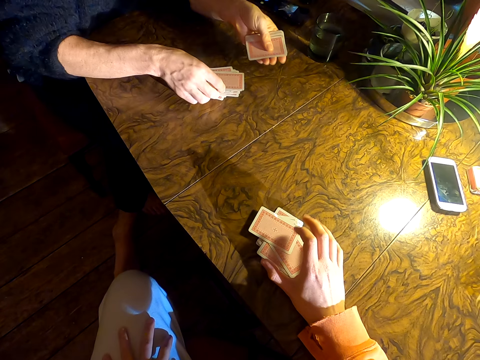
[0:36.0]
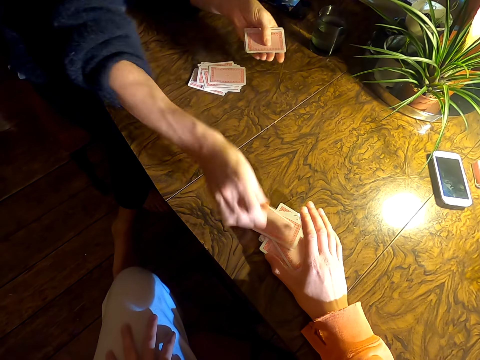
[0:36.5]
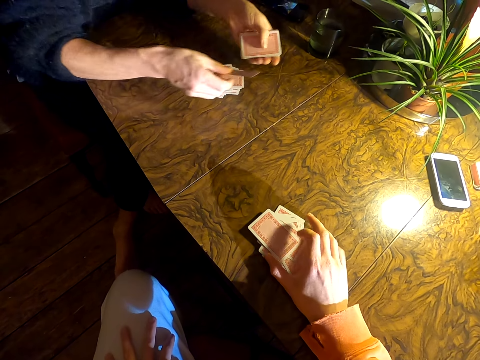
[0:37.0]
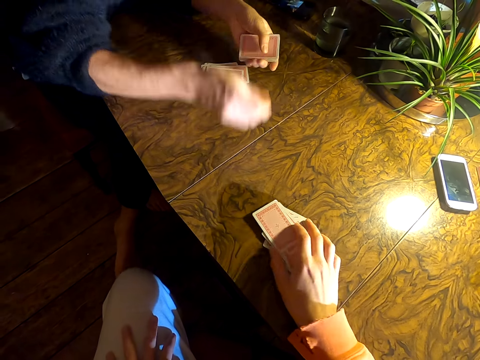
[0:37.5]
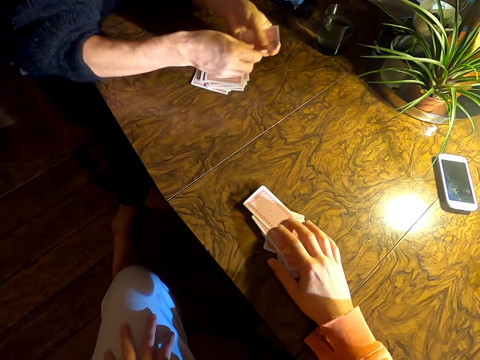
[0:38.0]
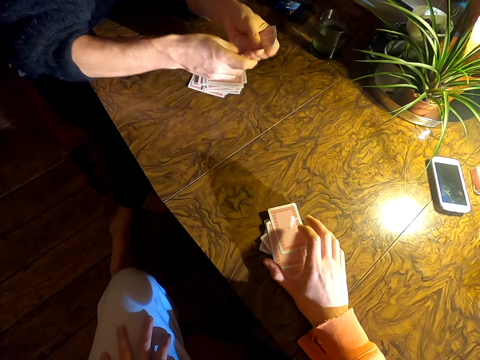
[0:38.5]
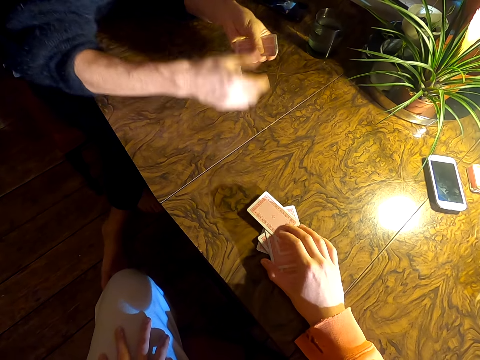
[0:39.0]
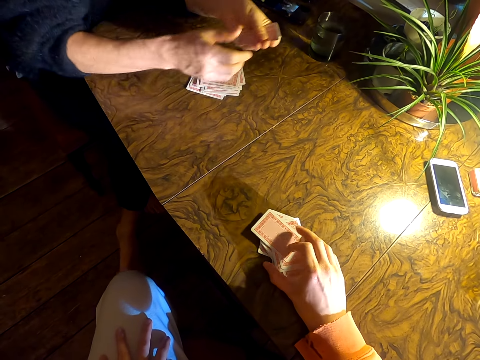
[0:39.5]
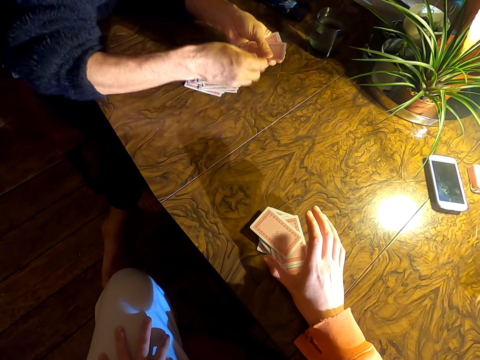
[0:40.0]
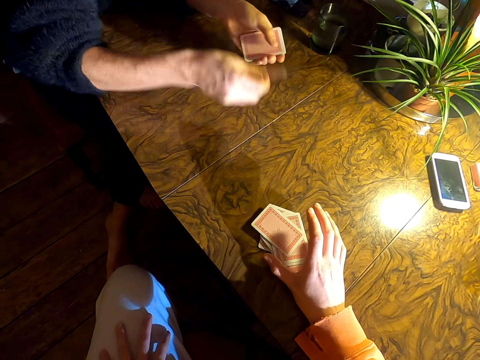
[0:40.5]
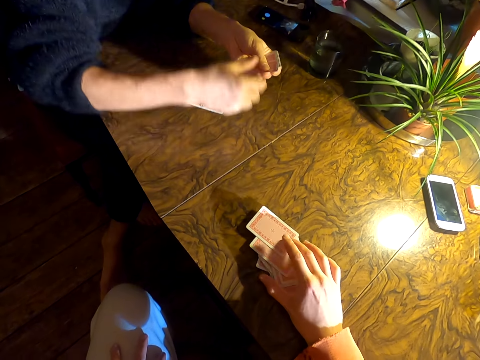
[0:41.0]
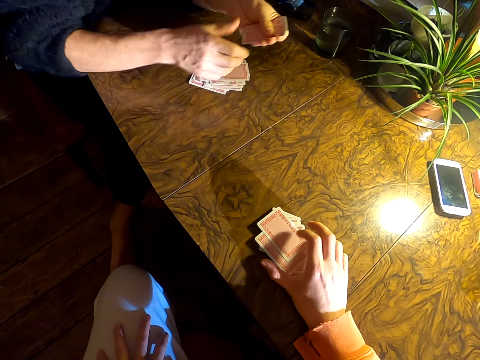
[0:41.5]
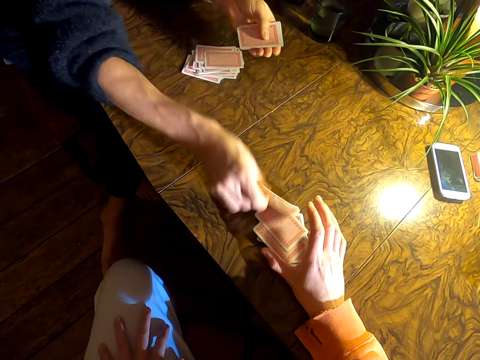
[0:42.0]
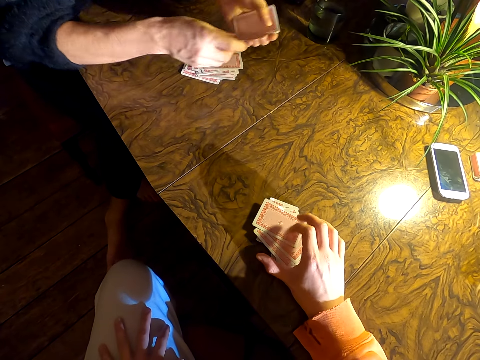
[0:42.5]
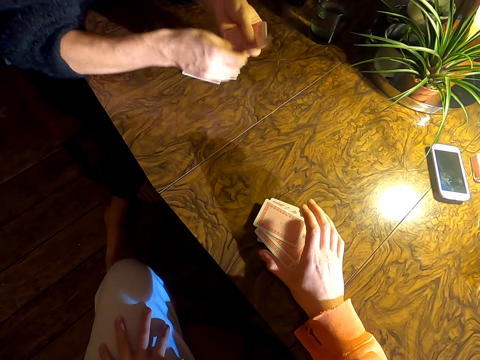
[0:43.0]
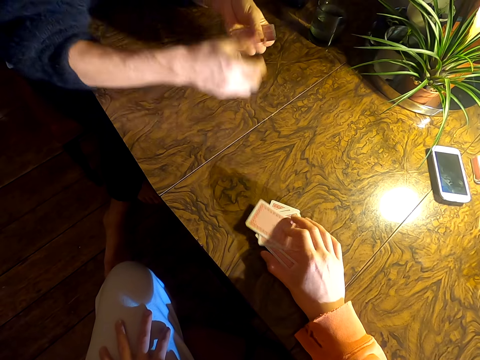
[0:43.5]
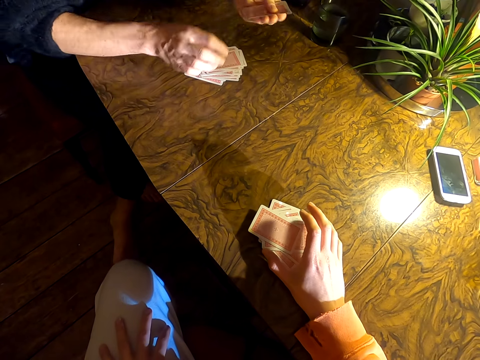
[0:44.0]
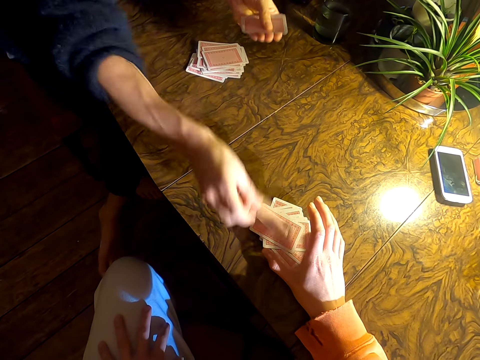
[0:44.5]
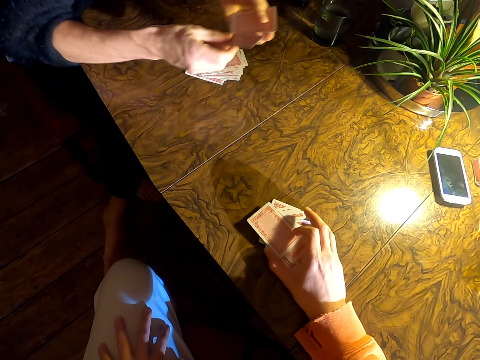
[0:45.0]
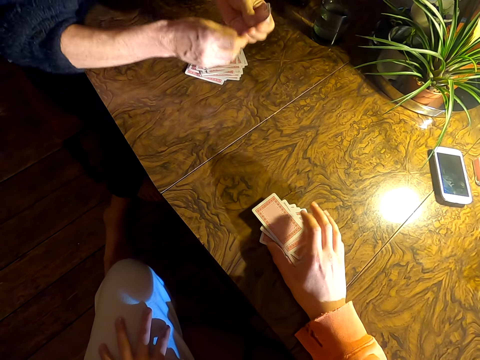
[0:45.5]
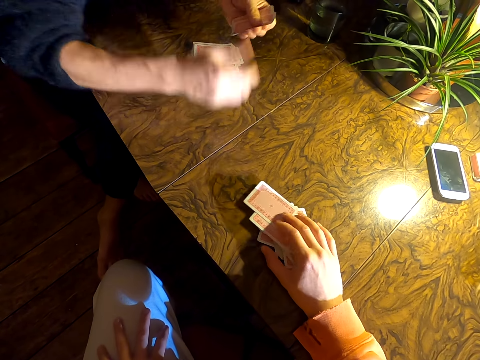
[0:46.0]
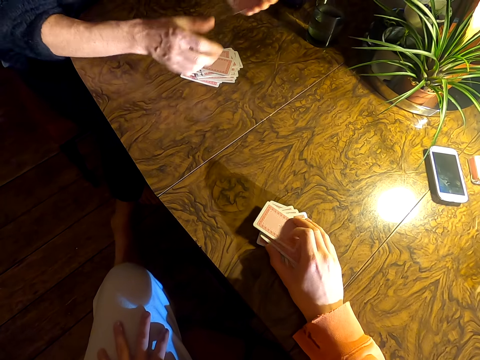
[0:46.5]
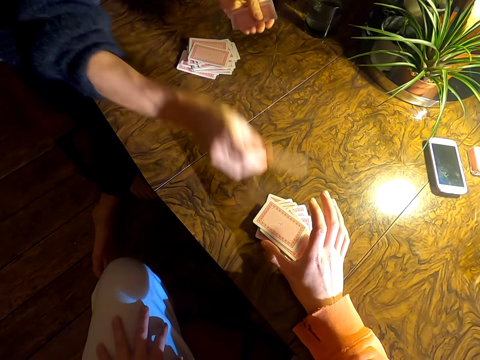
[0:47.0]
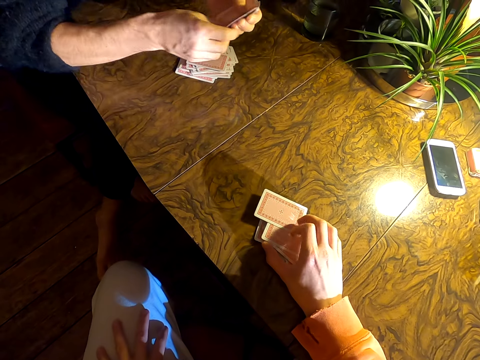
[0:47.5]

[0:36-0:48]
The camera wearer holds the cards on the table. A man places cards on the table. The camera wearer converses with the man. The man places the cards on the table.

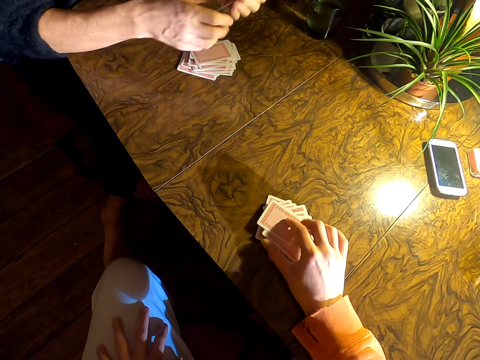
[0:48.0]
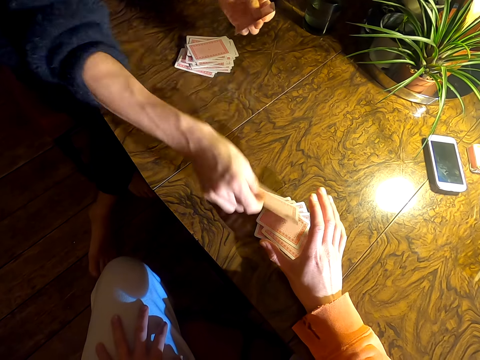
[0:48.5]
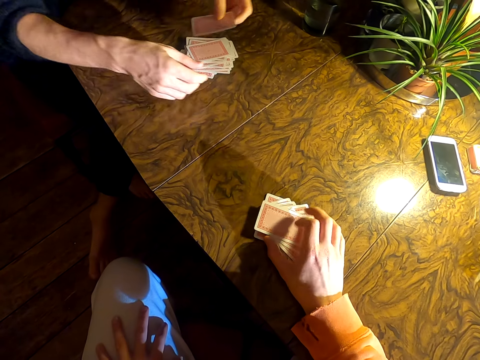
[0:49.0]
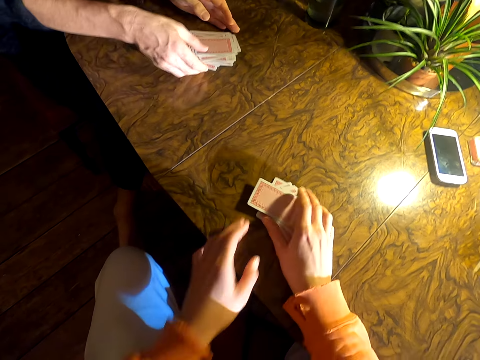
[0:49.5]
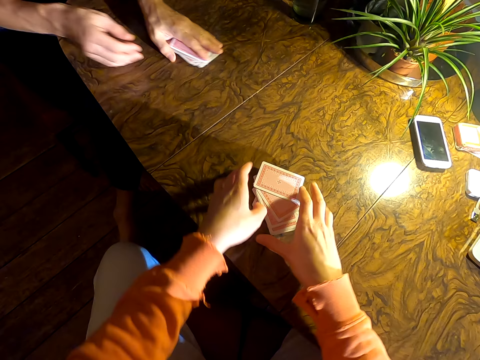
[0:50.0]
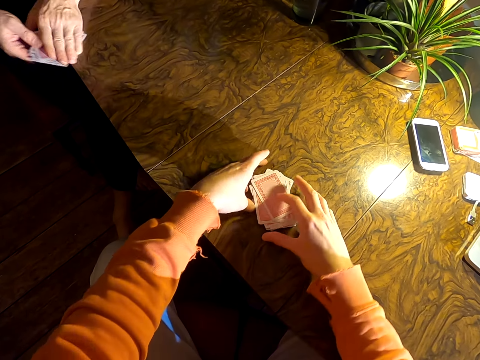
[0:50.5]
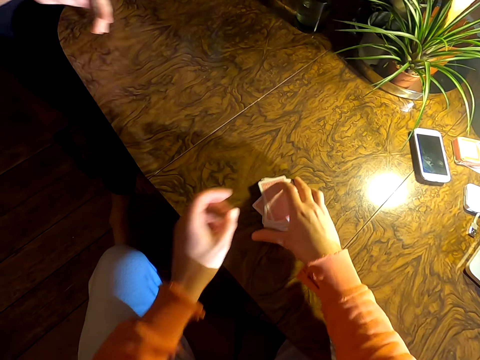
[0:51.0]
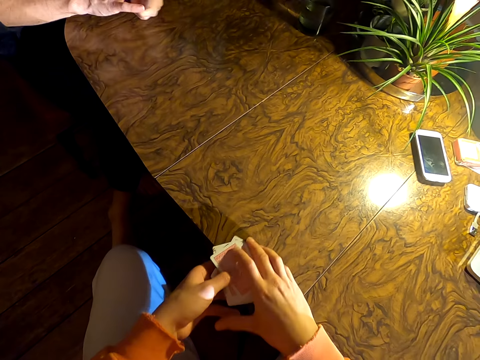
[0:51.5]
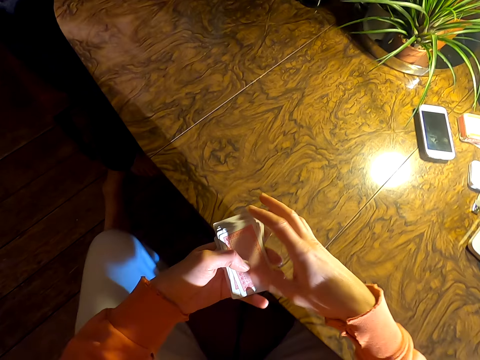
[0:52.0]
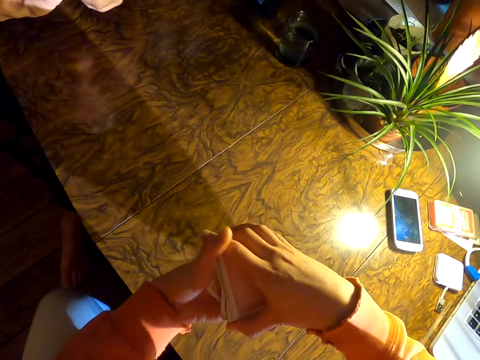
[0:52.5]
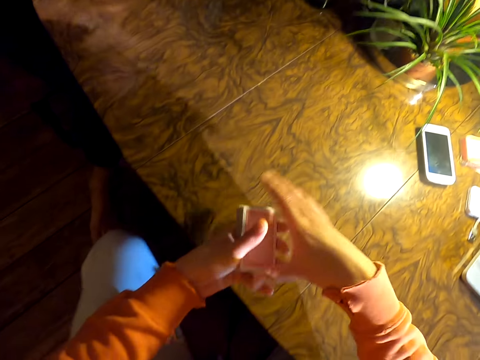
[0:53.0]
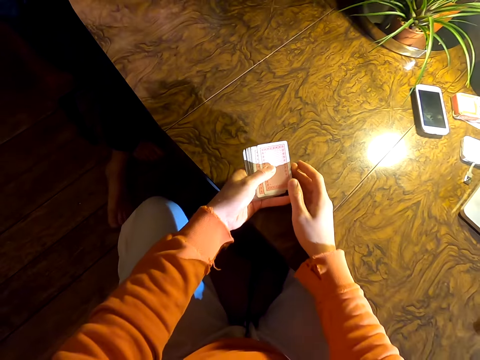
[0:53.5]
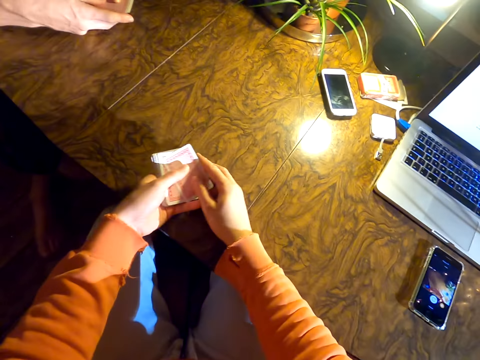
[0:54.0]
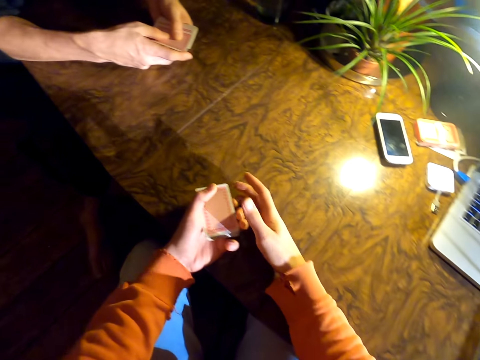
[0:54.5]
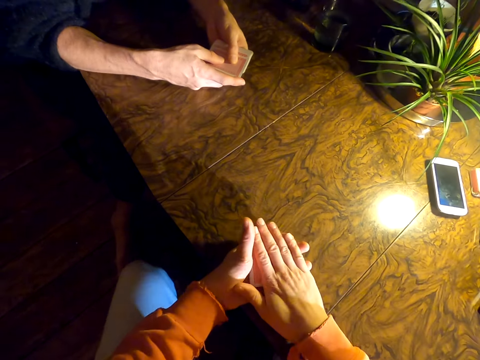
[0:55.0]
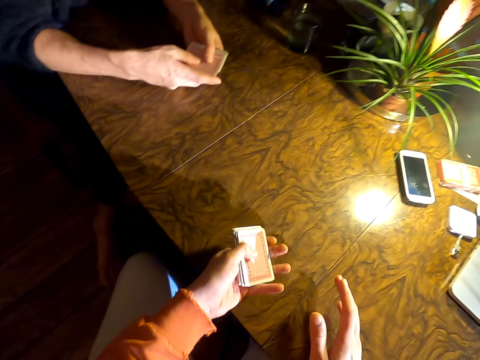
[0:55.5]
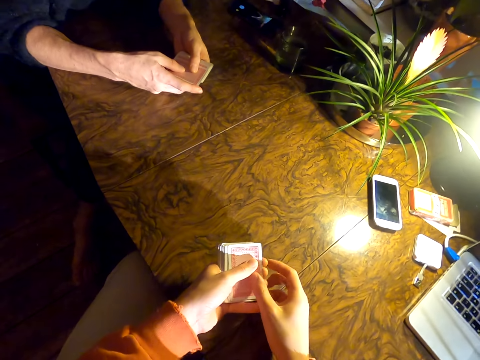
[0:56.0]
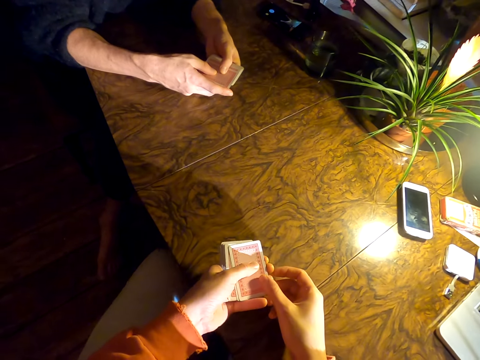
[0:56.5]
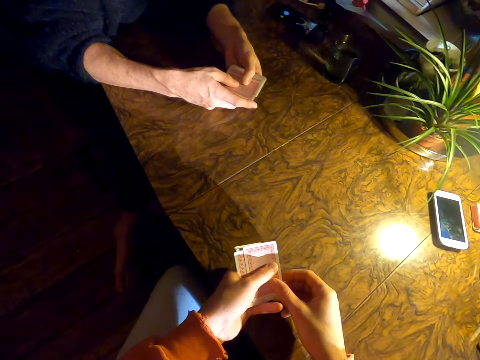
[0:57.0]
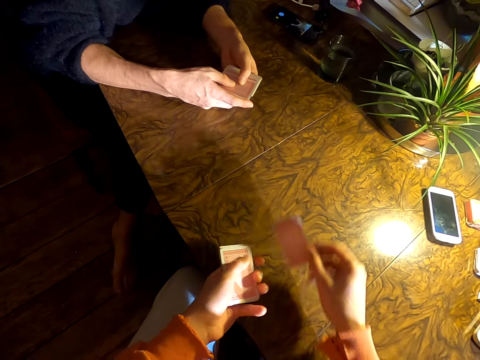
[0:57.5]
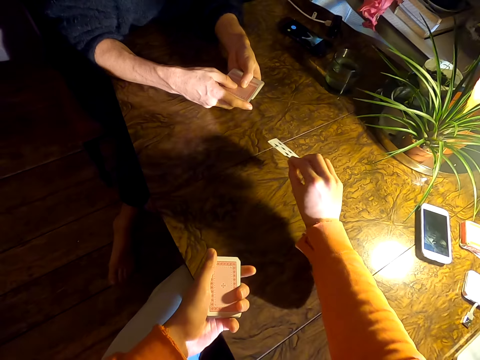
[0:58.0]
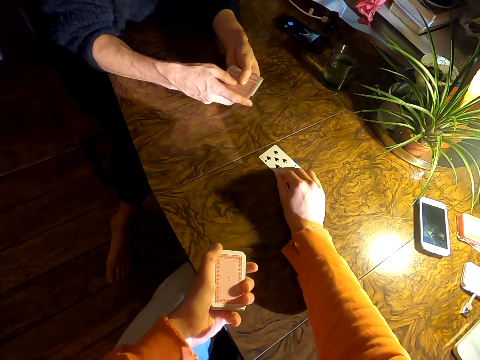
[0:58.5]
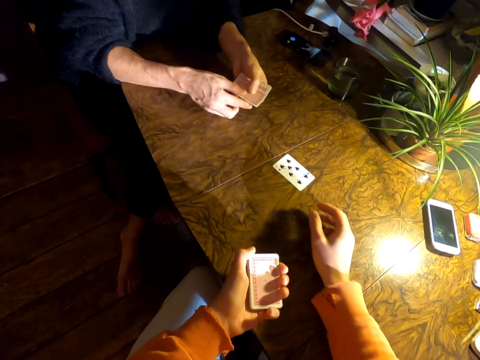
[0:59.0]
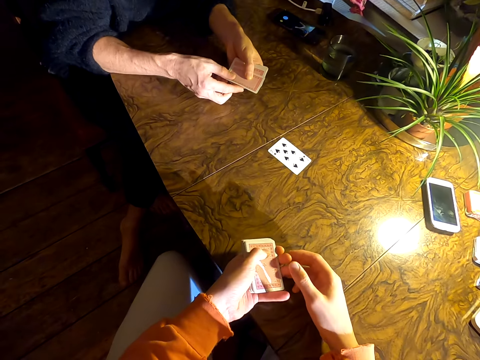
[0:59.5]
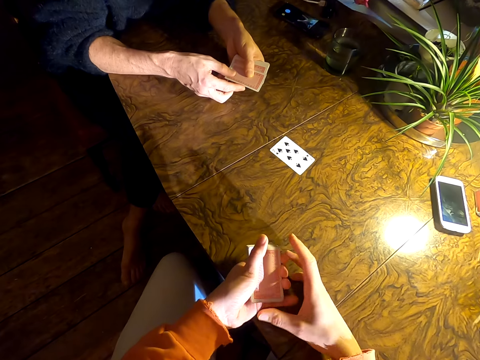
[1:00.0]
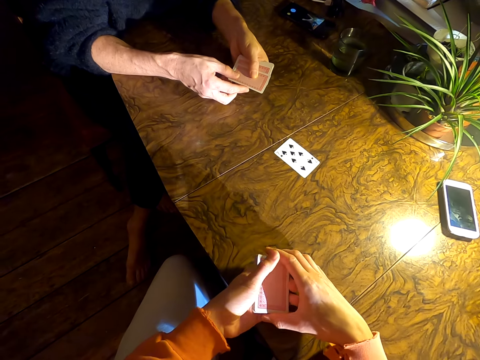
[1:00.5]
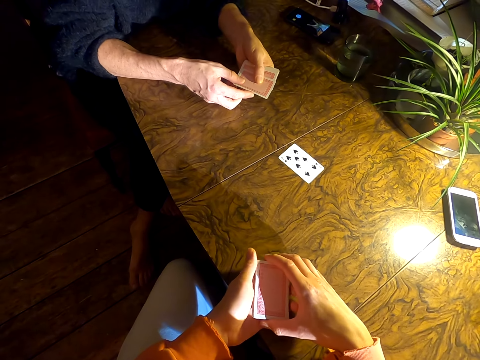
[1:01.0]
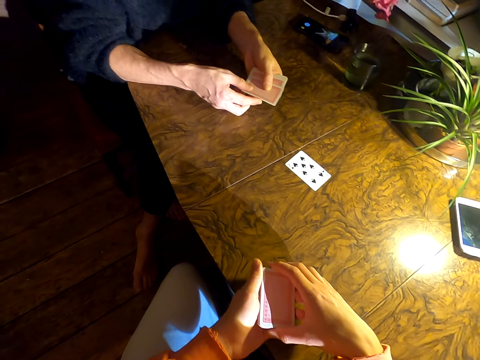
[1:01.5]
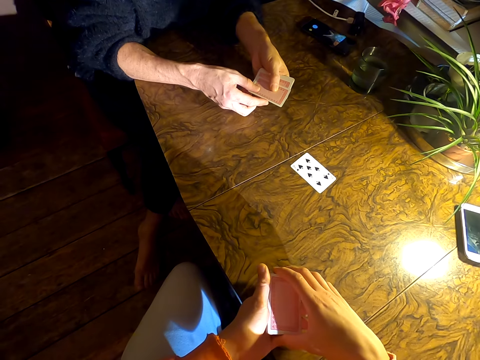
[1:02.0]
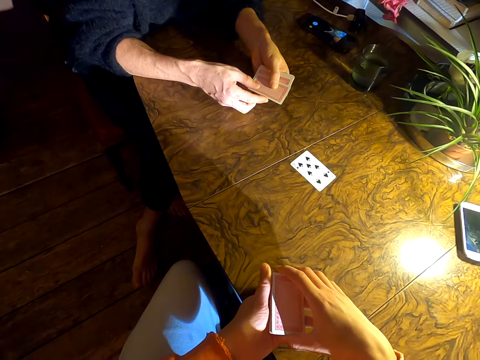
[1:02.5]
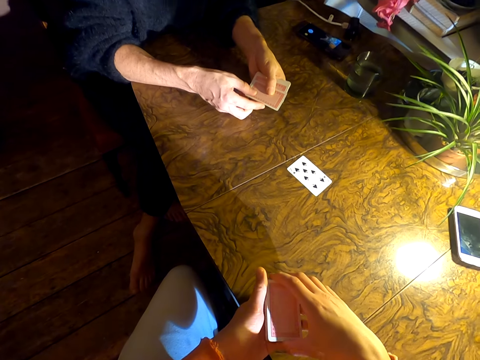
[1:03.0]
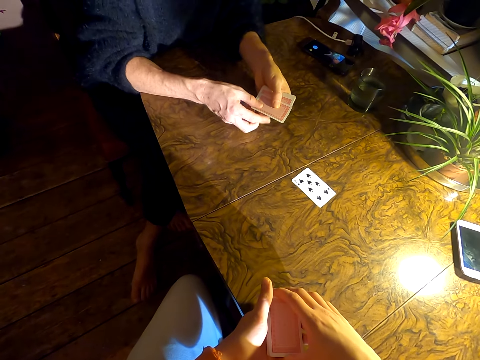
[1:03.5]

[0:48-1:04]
The camera wearer picks up the cards. A man picks up the cards. The camera wearer picks up the cards. They align the cards. The man aligns the cards. The camera wearer converses with the man. They slap the cards. They place a card on the table. They converse with the man.
